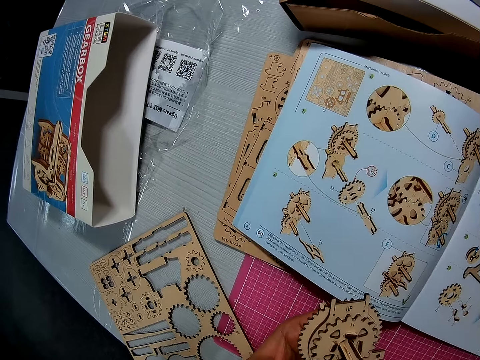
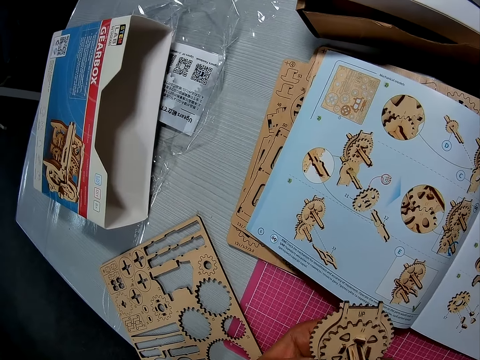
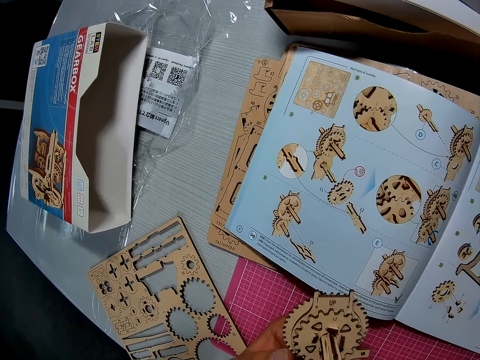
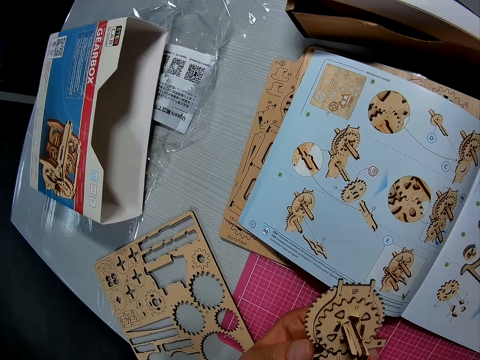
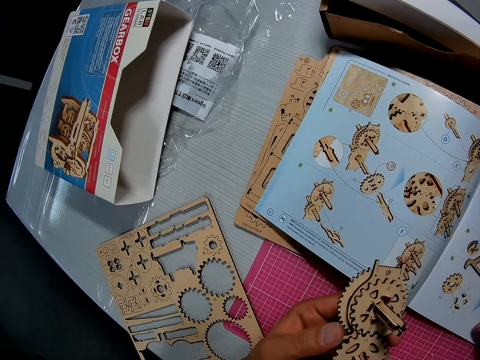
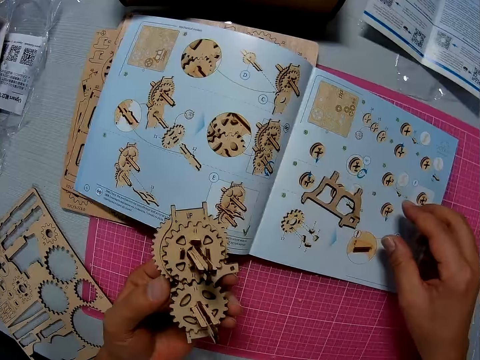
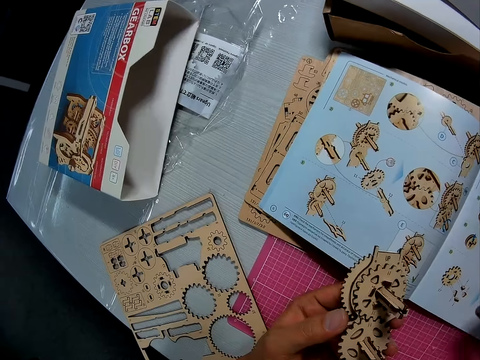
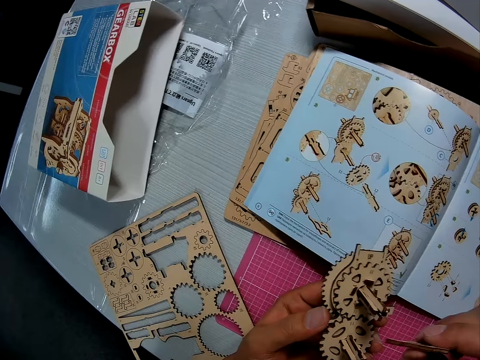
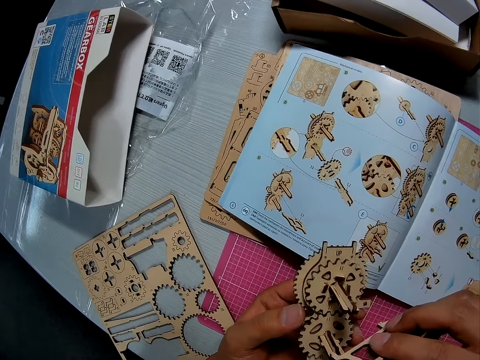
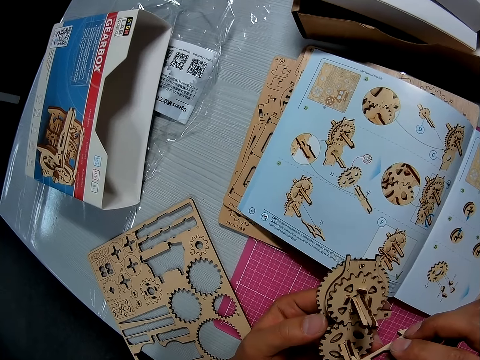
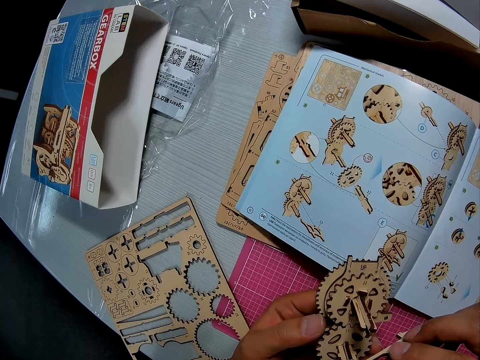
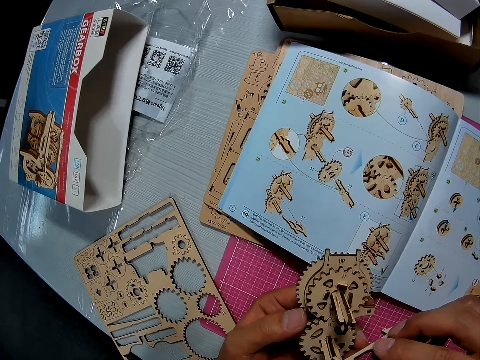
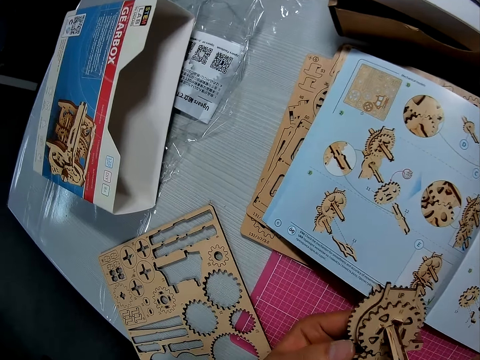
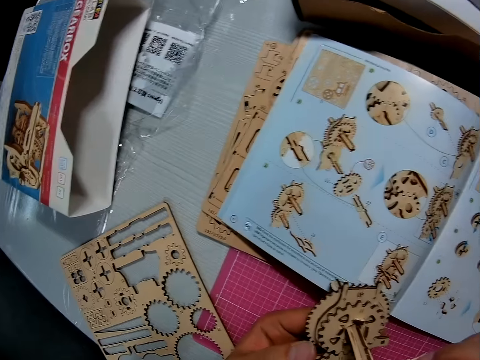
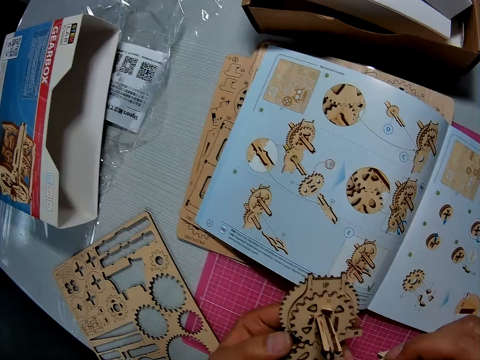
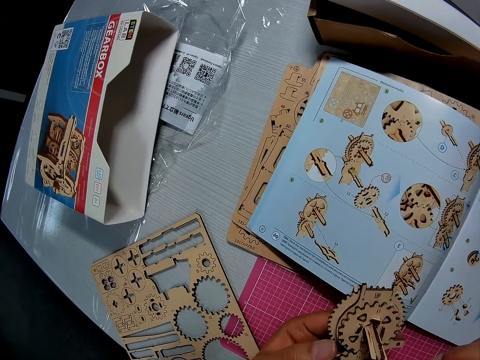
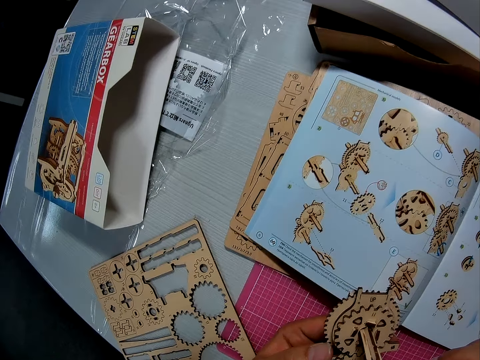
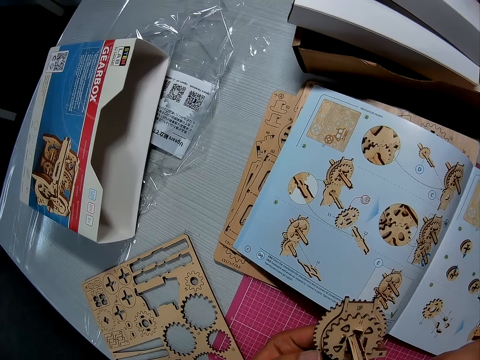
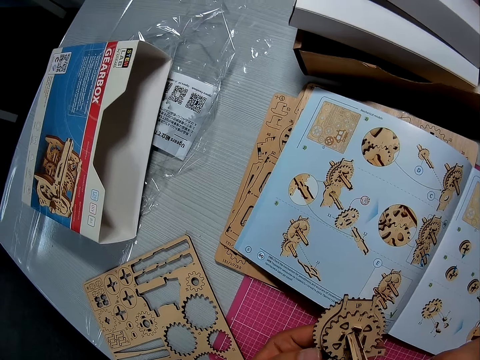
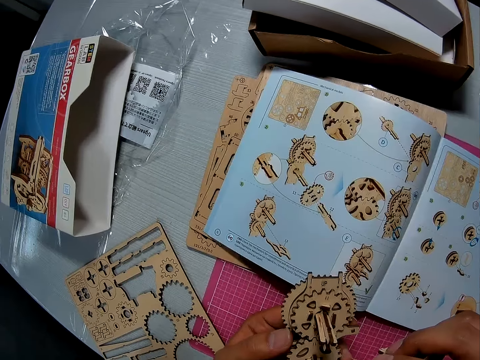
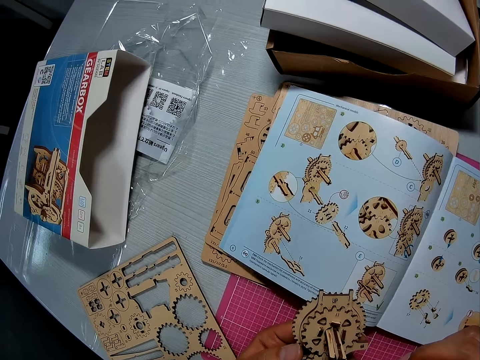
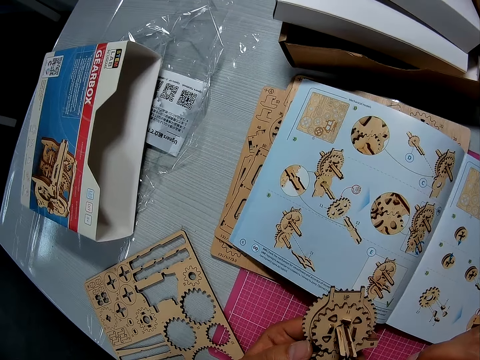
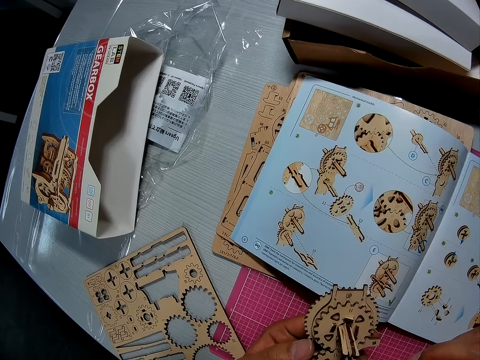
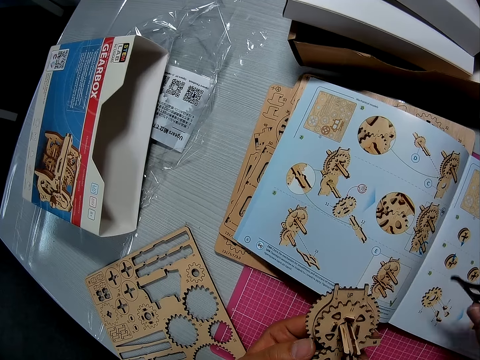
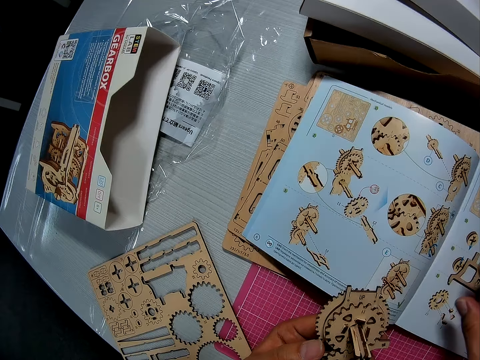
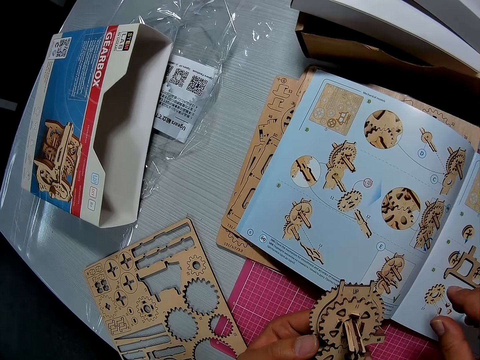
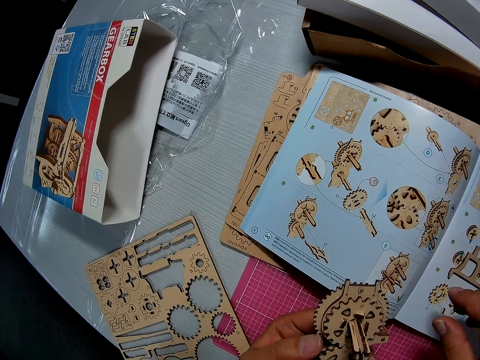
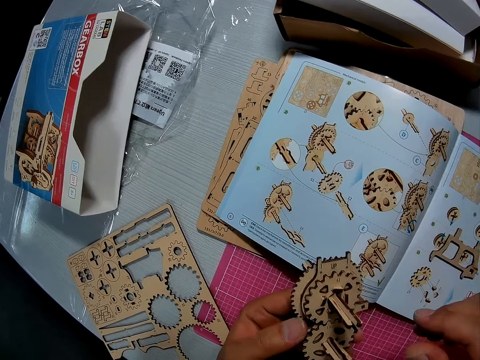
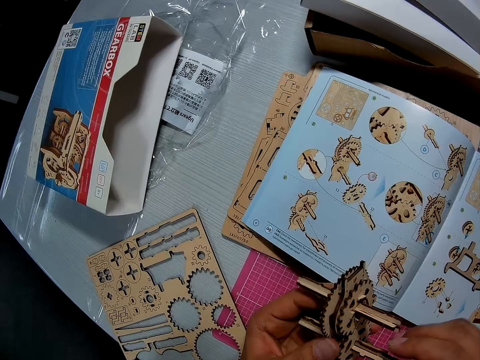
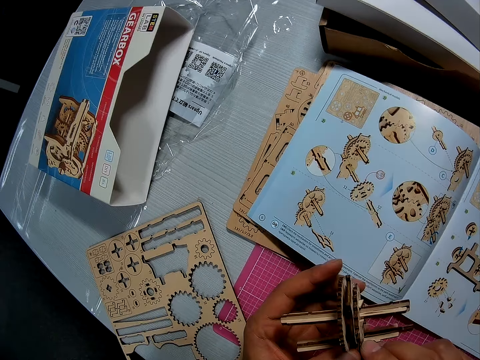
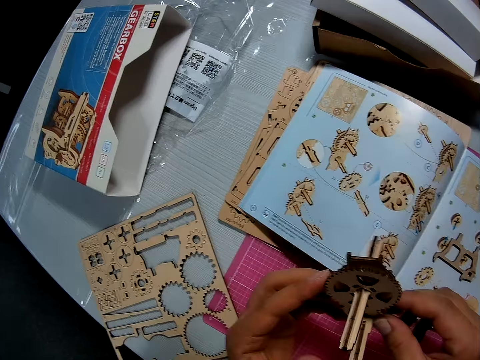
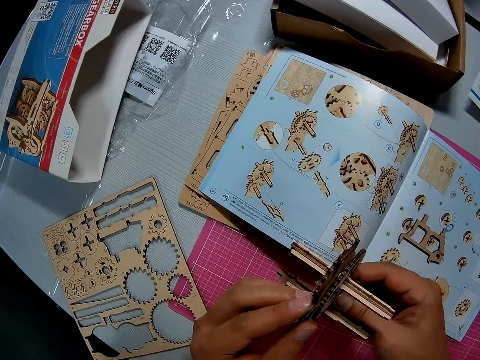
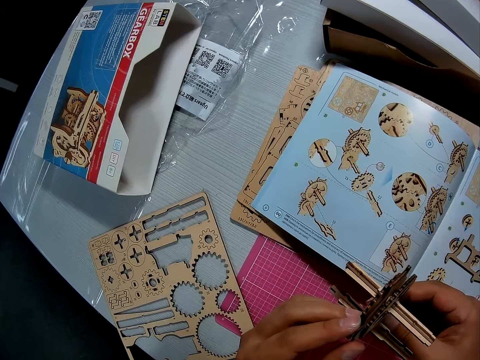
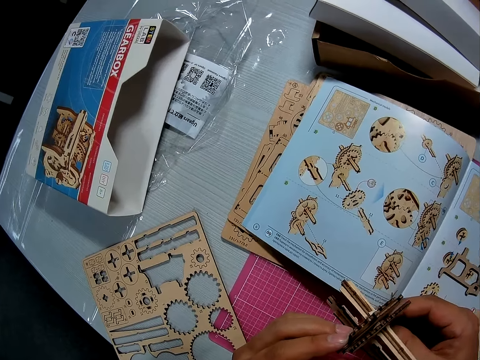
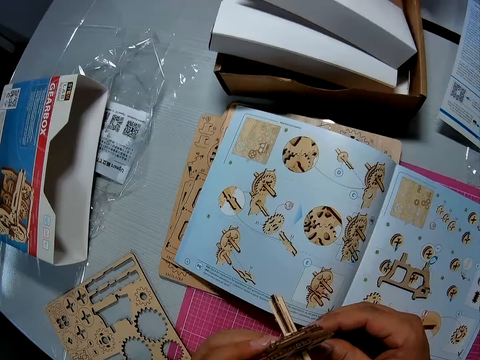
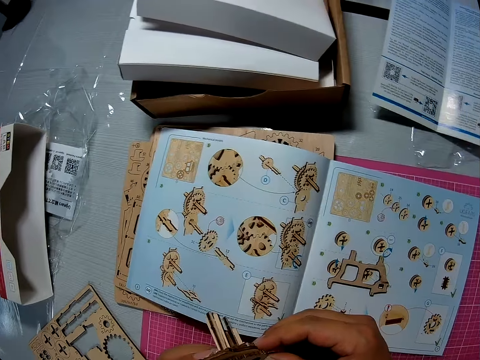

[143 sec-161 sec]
The camera wearer picks up the piece from the book on the cutting sheet with his right hand. He touches both pieces together. He drops the piece on the book on the cutting sheet. He rotates the piece with both hands. He examines the piece with both hands.

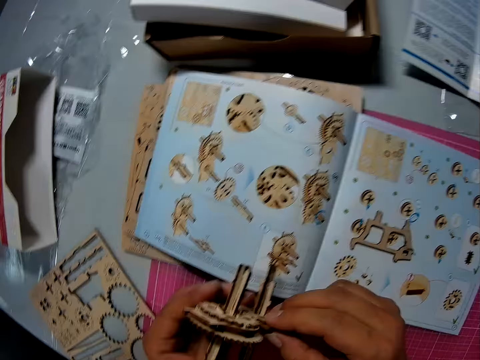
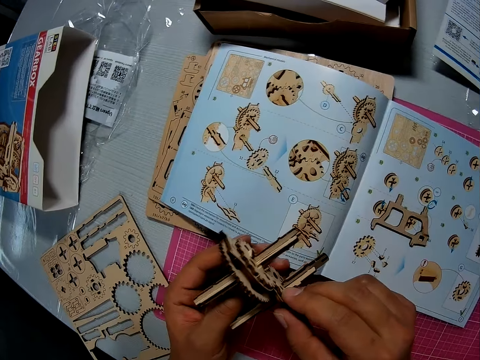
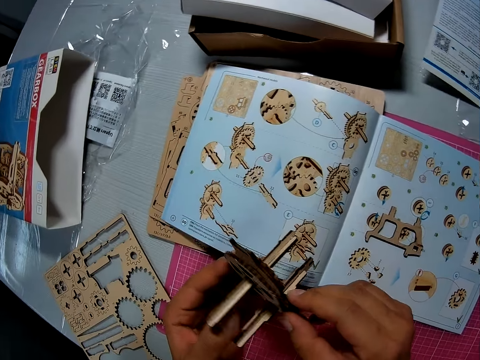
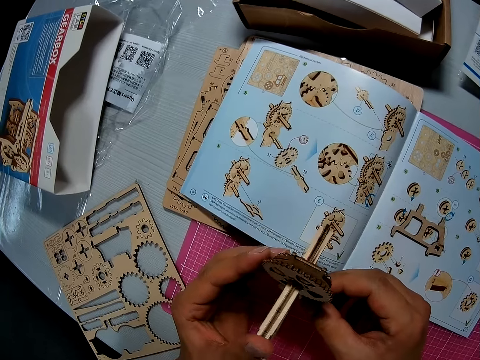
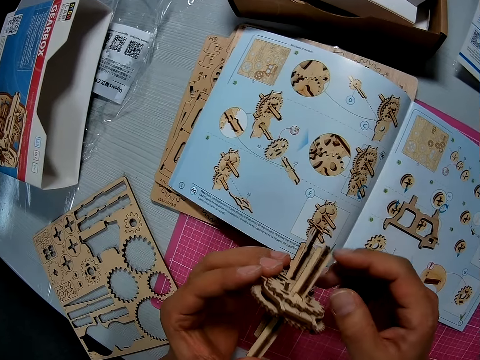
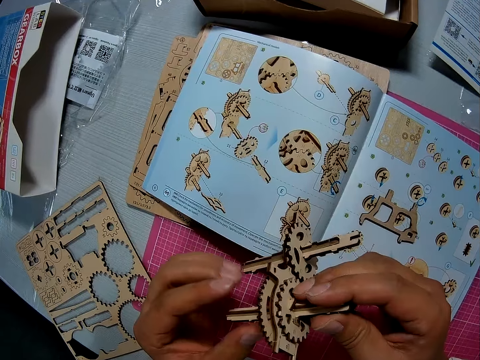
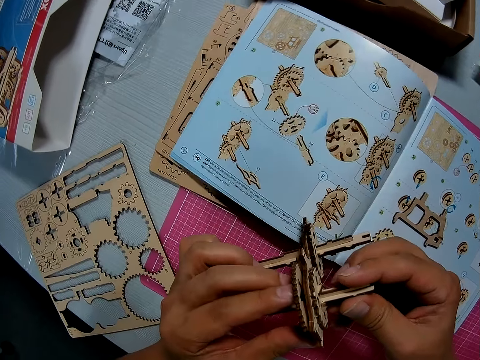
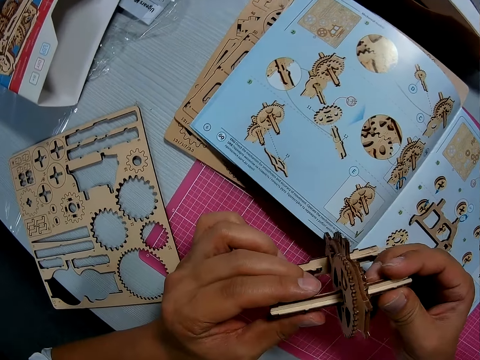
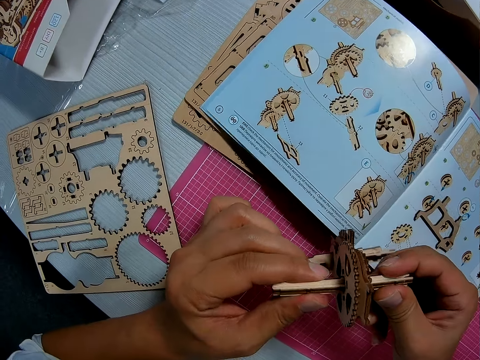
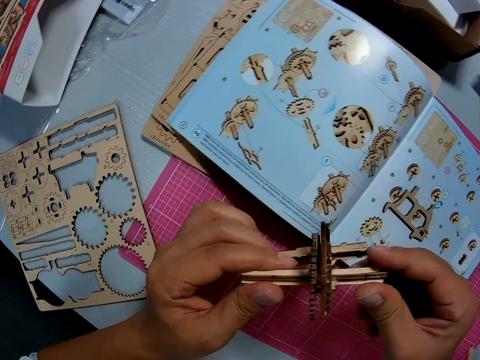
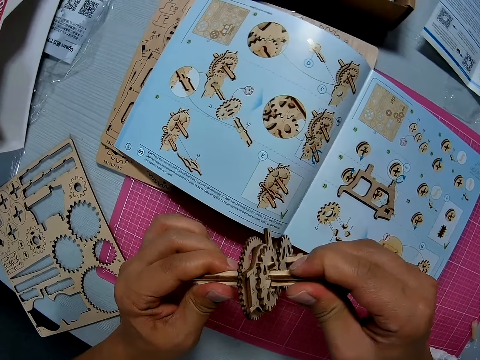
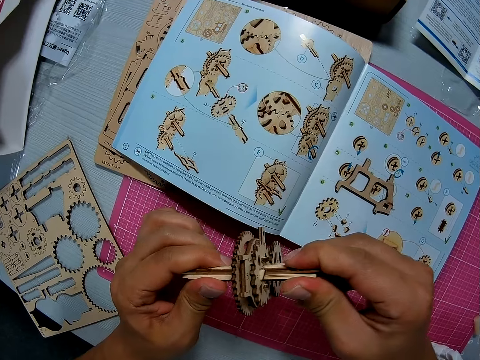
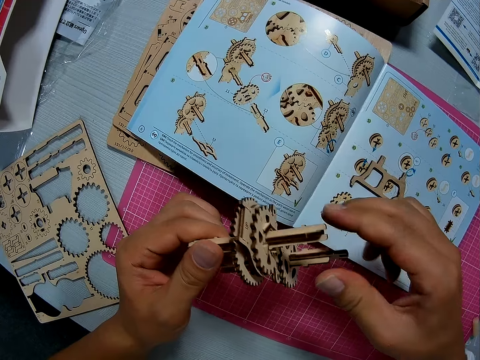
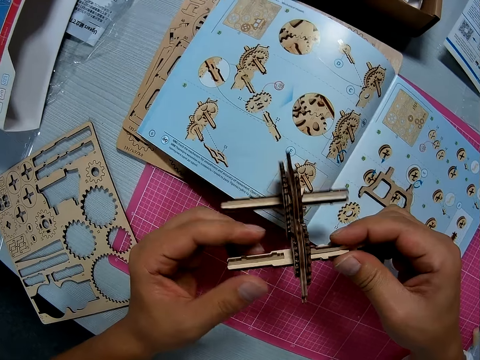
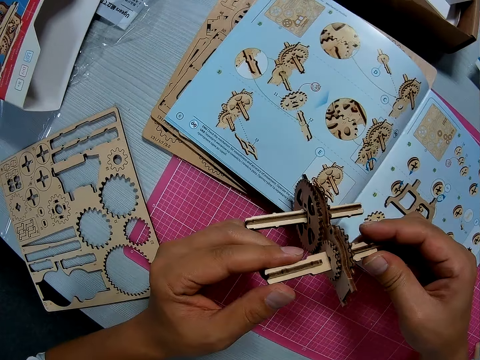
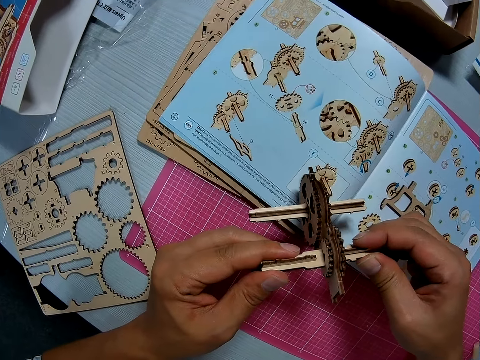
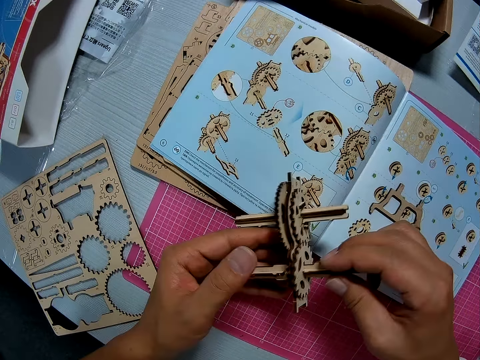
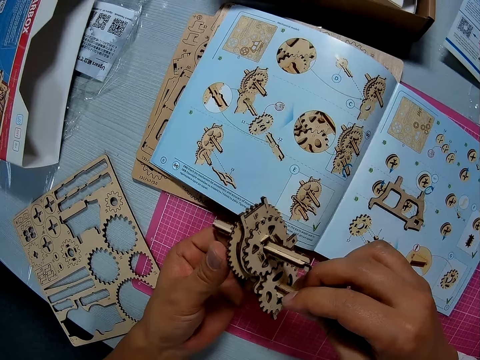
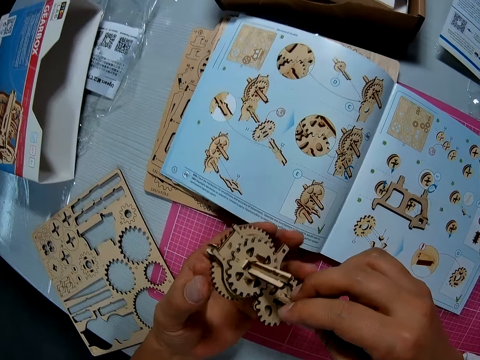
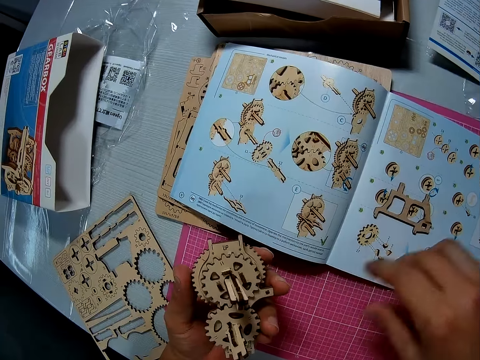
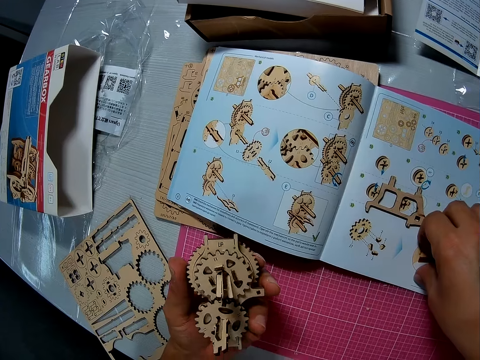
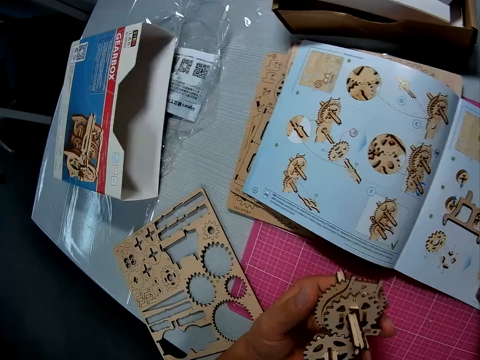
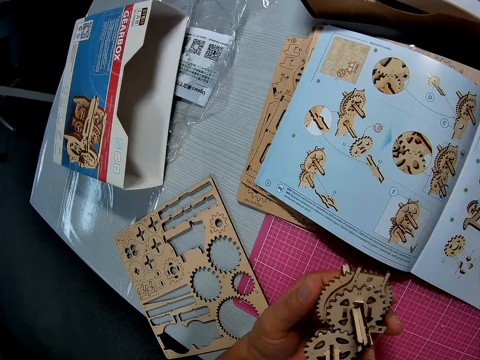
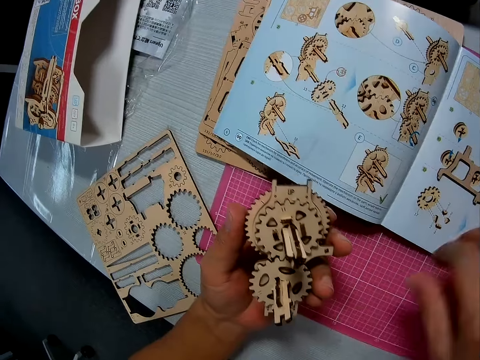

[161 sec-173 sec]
The camera wearer fixes the art work. He turns the art work. He fixes the art work. He touches the book on the cutting sheet briefly with his right hand.
